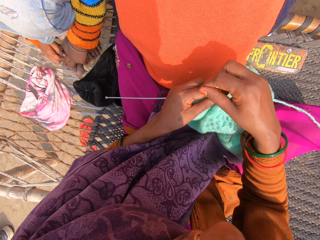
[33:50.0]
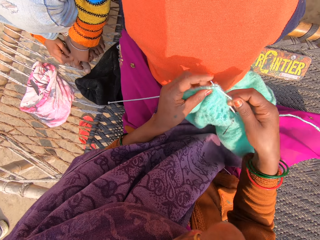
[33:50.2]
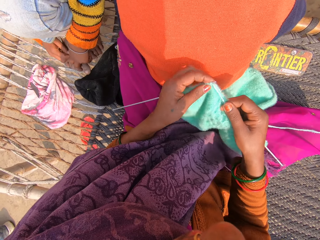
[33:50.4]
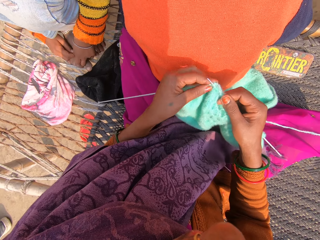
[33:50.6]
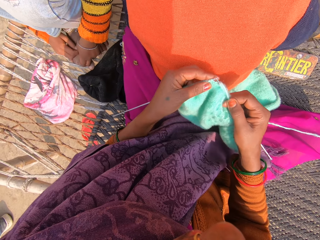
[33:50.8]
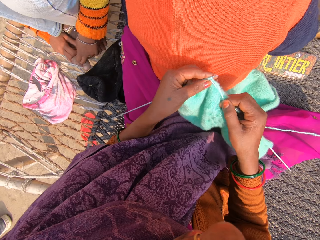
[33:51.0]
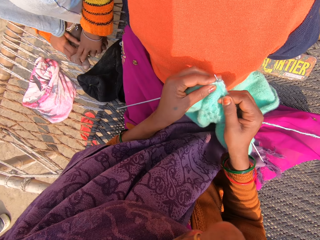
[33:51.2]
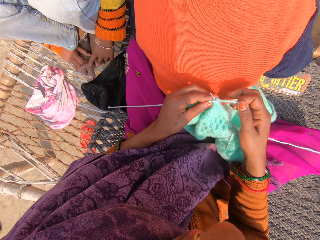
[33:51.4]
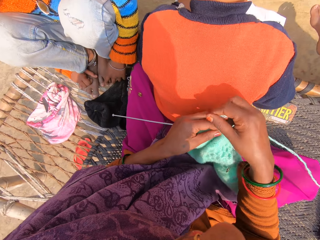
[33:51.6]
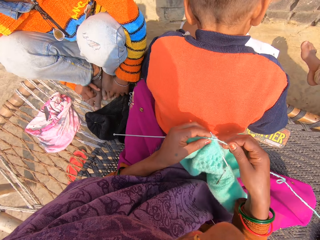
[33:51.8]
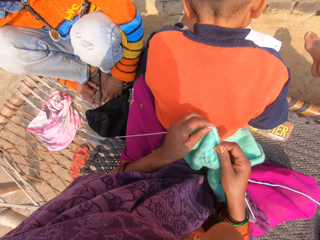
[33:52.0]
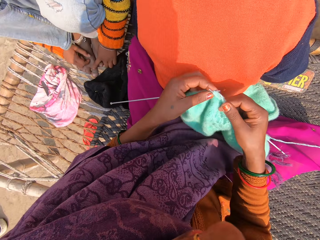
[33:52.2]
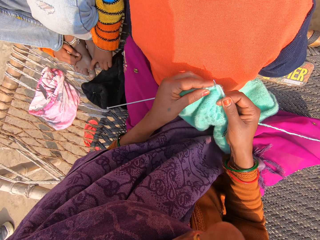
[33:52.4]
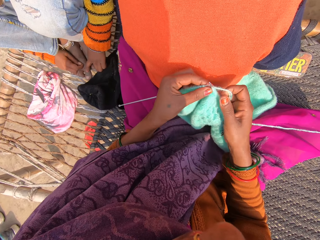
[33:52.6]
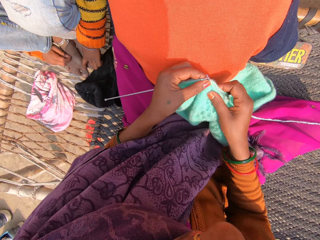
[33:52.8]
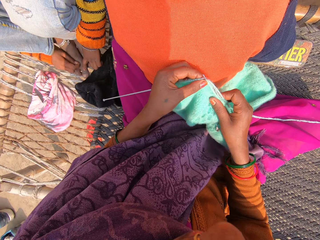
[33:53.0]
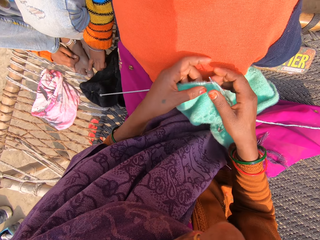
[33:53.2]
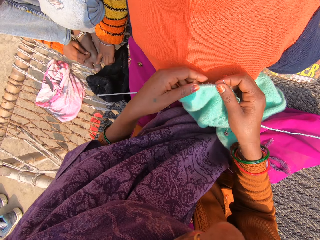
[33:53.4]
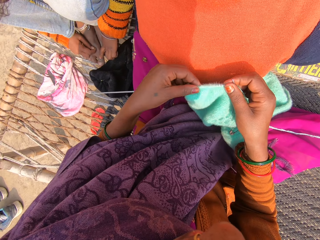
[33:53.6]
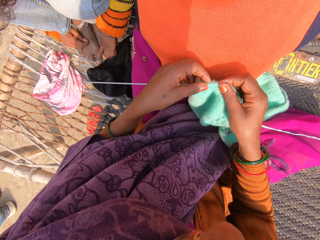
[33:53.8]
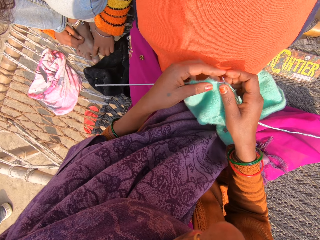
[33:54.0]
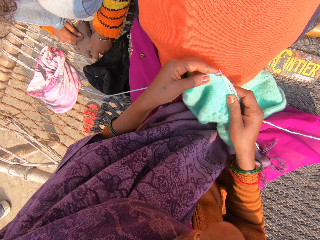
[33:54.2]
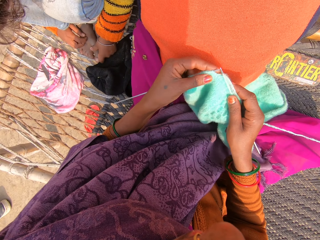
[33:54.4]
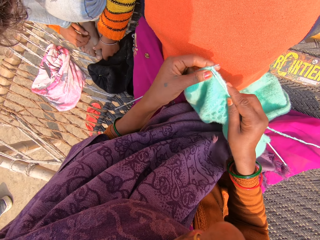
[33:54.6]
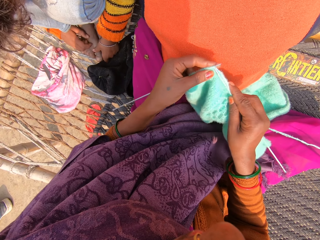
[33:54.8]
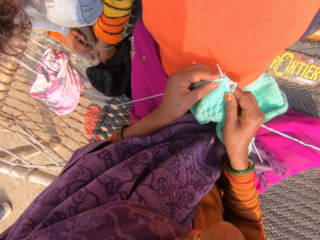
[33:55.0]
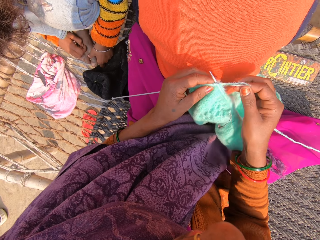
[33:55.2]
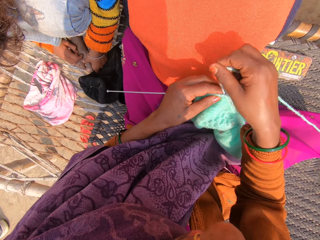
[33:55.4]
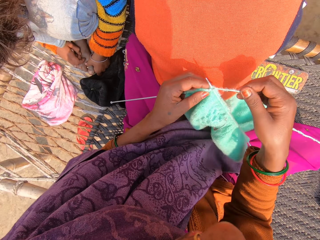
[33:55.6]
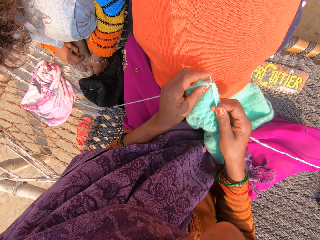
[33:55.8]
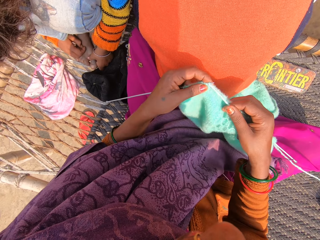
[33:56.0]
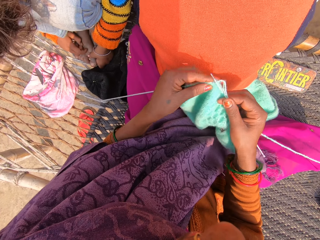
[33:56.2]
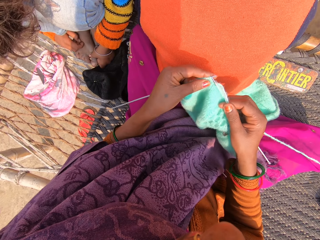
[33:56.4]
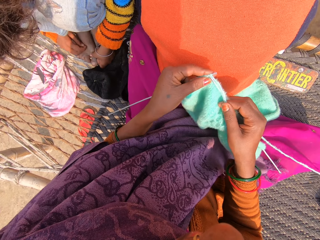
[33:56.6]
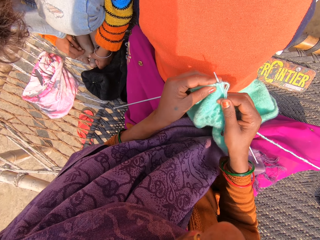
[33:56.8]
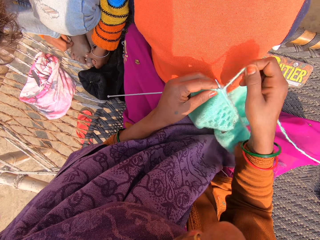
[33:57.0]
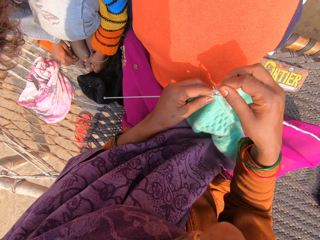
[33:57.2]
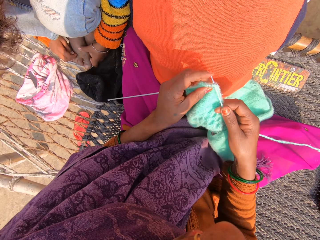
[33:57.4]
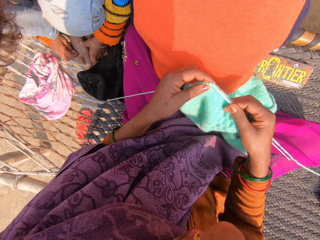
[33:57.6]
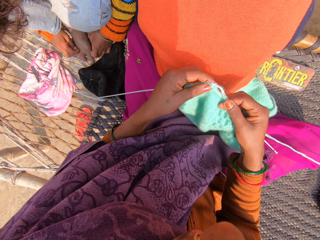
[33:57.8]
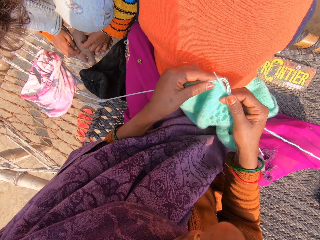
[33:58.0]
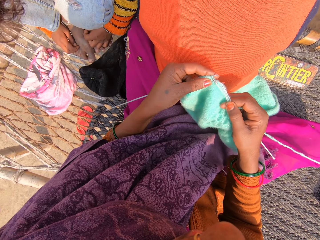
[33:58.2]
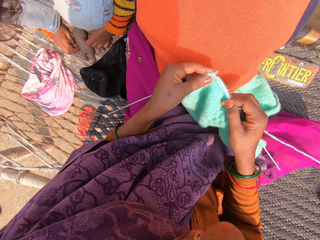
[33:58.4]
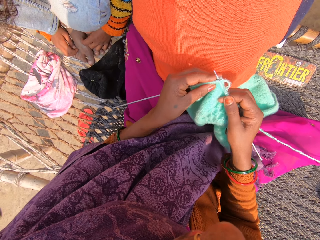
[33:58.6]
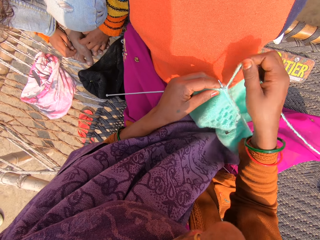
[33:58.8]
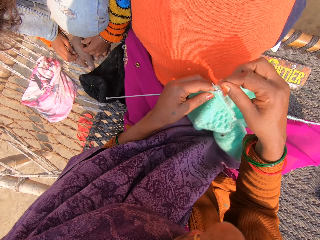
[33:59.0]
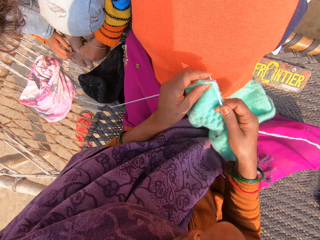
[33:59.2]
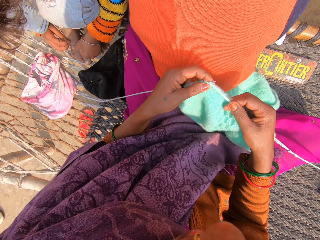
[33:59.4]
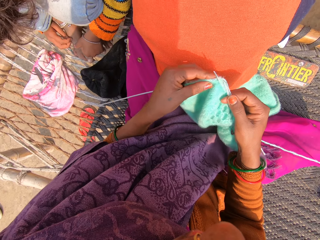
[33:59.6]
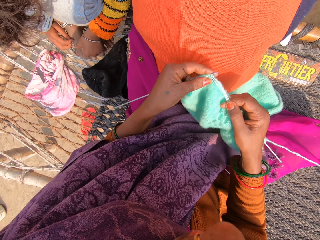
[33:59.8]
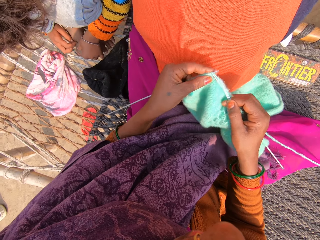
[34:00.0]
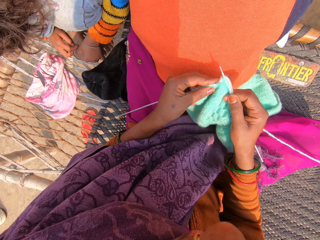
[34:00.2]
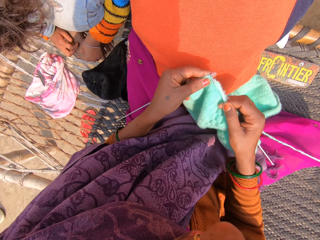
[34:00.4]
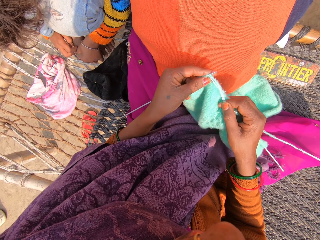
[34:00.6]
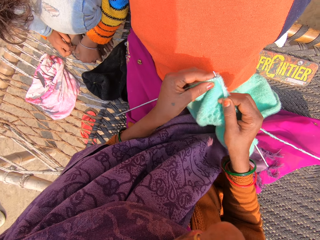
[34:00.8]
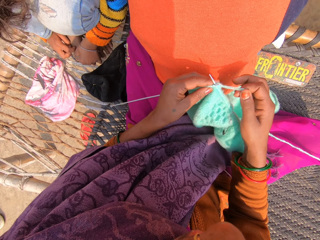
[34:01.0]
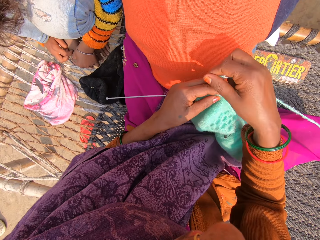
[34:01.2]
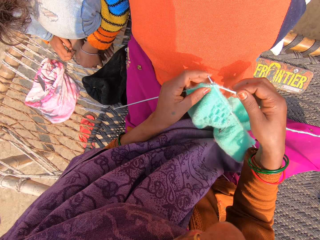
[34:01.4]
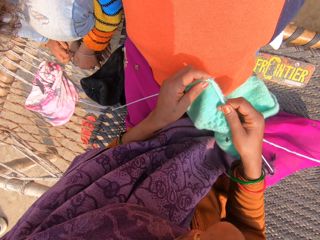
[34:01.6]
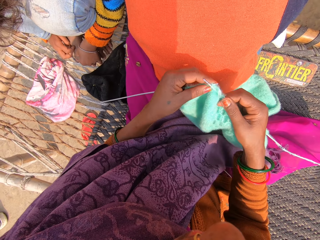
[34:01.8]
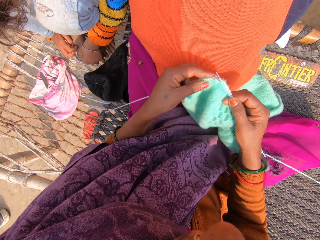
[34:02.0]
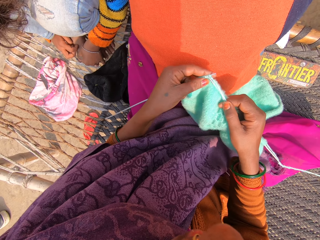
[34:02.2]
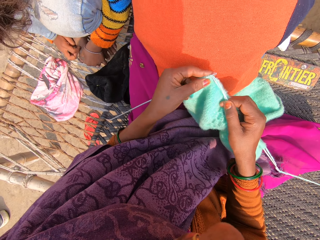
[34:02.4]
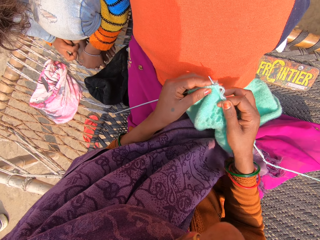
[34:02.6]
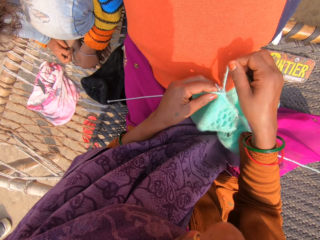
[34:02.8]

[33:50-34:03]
The camera wearer knits the sweater. They roll the yarn on the crochet needle. They pull the sweater. They knit the sweater. They roll the yarn on the crochet needle. They knit the sweater. They roll the yarn on the crochet needle.

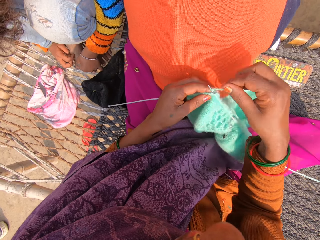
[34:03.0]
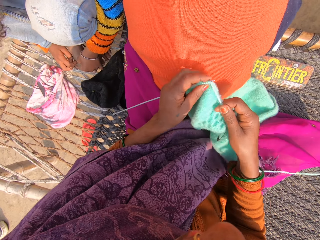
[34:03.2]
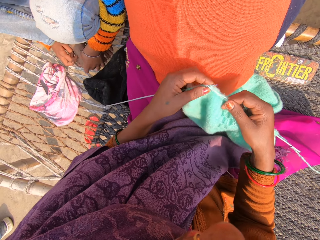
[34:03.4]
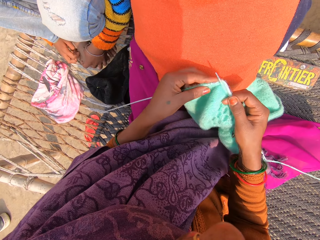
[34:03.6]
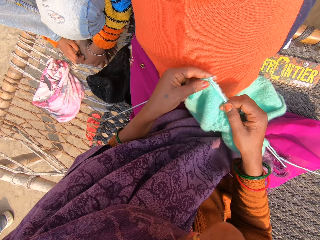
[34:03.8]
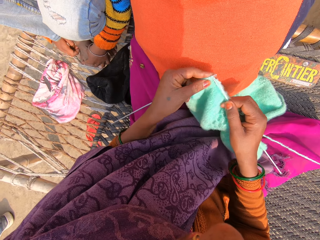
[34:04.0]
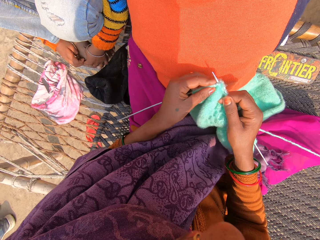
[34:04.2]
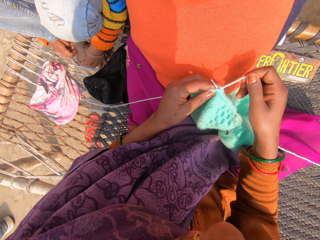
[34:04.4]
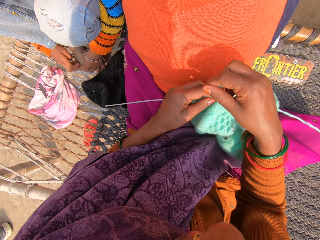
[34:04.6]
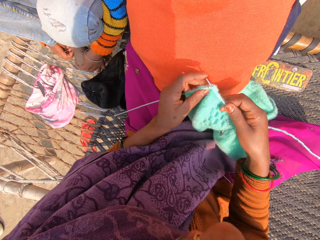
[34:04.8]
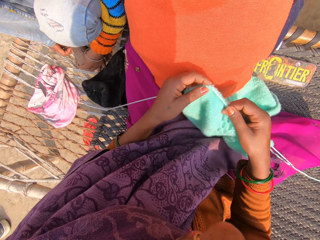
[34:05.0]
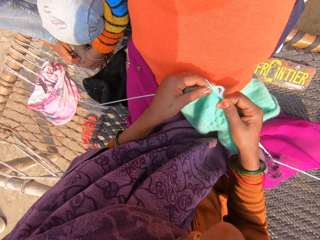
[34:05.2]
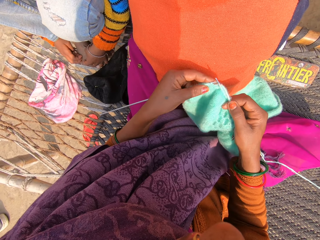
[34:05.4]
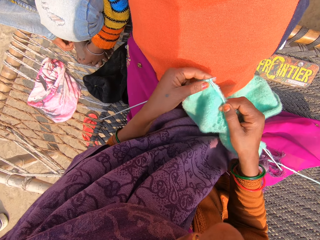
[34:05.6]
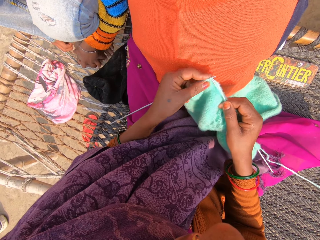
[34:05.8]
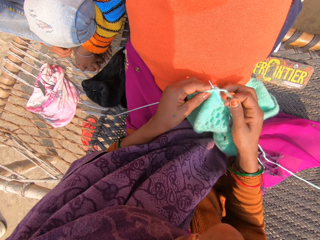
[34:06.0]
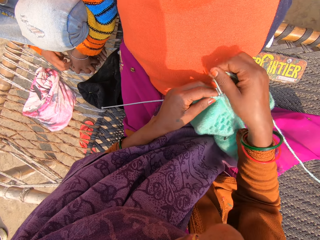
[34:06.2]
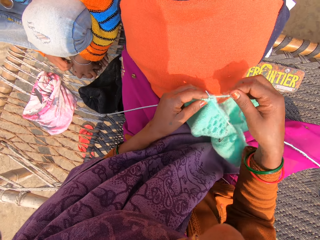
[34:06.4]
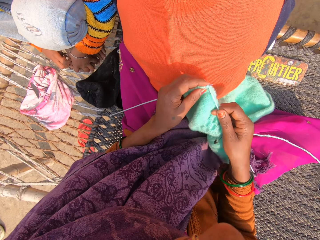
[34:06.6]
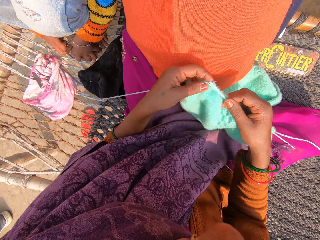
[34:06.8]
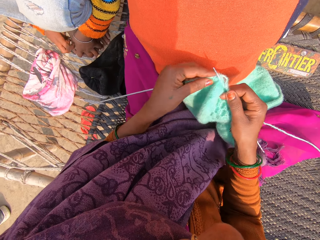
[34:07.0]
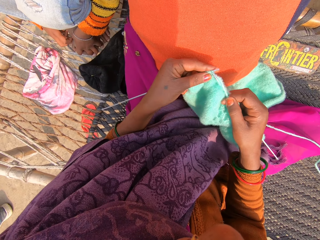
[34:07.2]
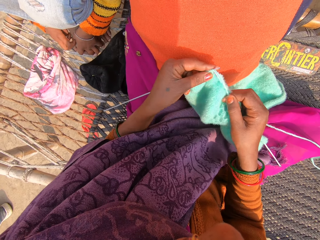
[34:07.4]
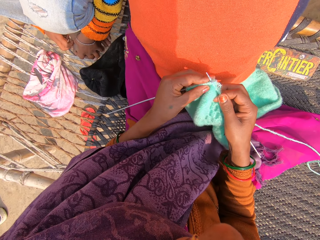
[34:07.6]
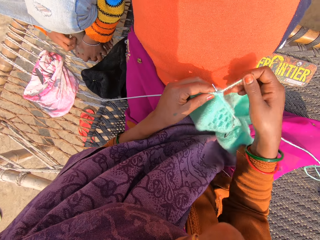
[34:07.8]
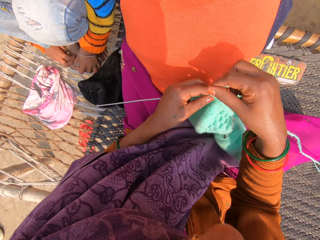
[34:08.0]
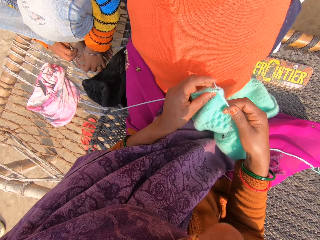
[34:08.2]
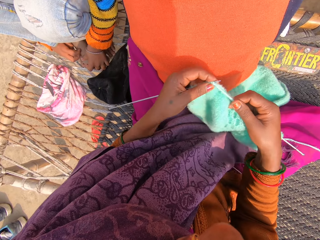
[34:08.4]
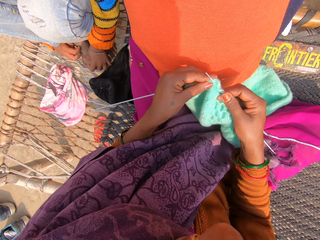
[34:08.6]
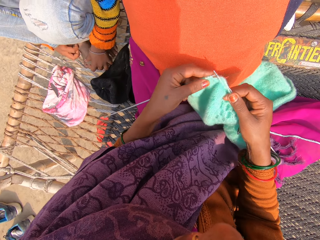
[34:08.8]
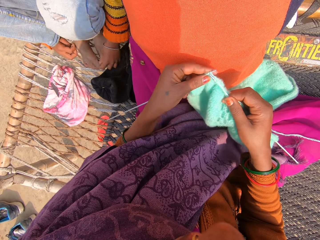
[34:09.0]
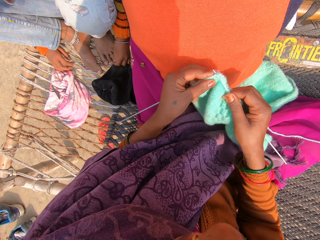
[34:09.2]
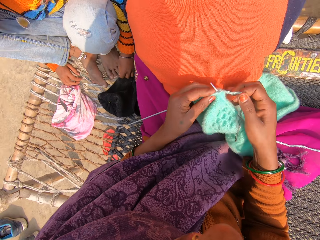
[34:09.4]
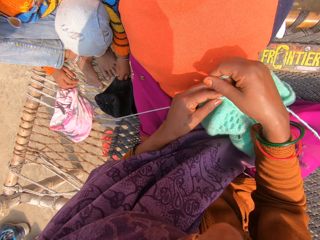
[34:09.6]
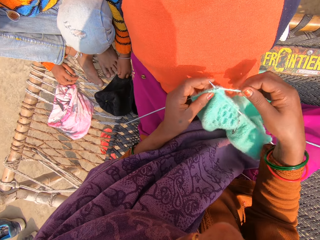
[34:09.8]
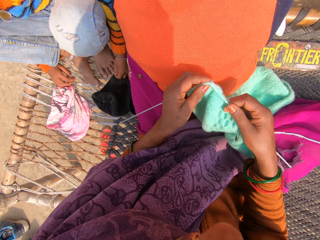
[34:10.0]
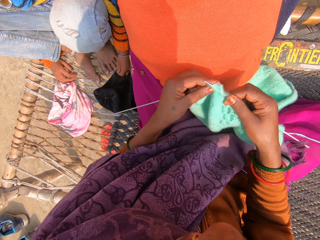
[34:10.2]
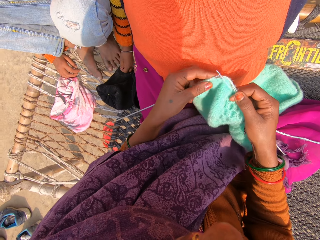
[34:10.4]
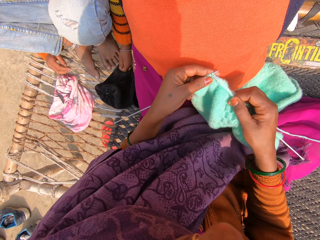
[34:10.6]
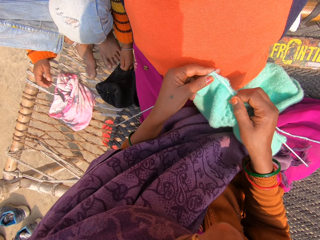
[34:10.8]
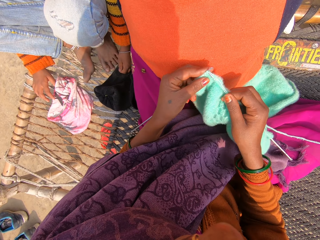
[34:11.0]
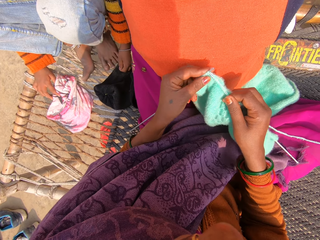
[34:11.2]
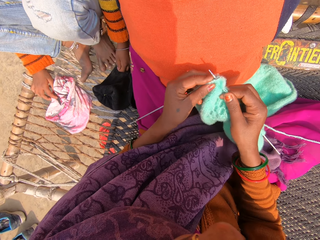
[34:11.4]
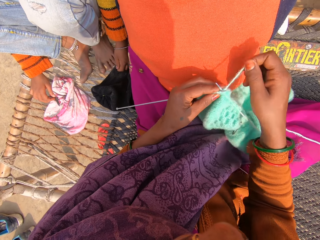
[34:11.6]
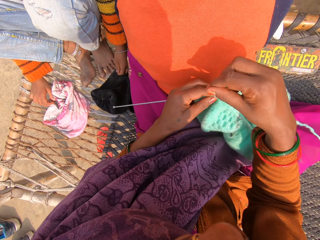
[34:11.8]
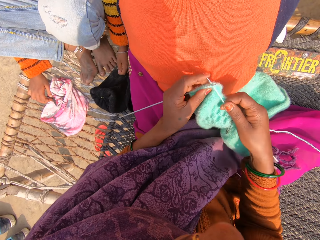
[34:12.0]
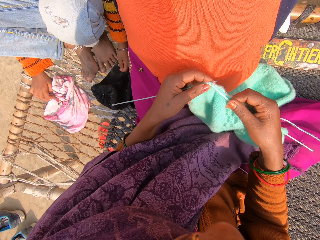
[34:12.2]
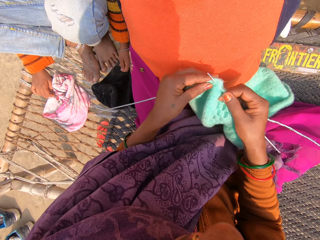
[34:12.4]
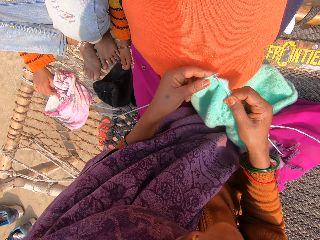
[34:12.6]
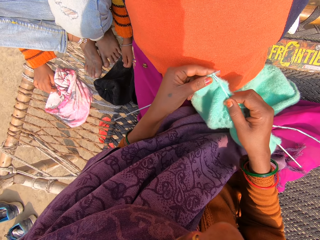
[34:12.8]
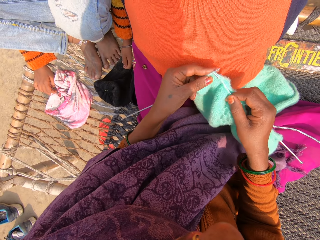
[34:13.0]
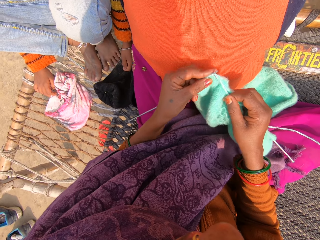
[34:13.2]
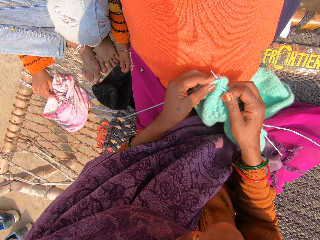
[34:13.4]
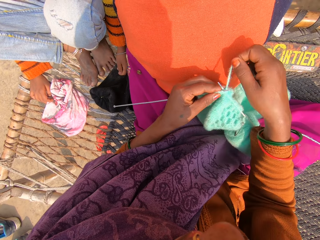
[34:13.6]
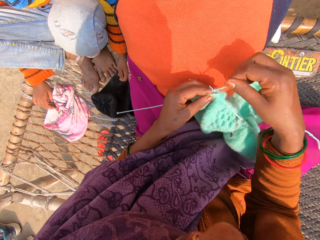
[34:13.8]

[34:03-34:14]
The camera wearer knits the sweater. They roll the yarn on the crochet needle. They knit the sweater. They roll the yarn on the crochet needle. They knit the sweater. They roll the yarn on the crochet needle. They knit the sweater. They roll the yarn on the crochet needle.
